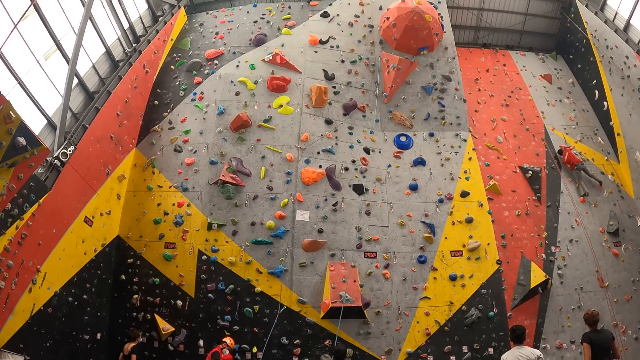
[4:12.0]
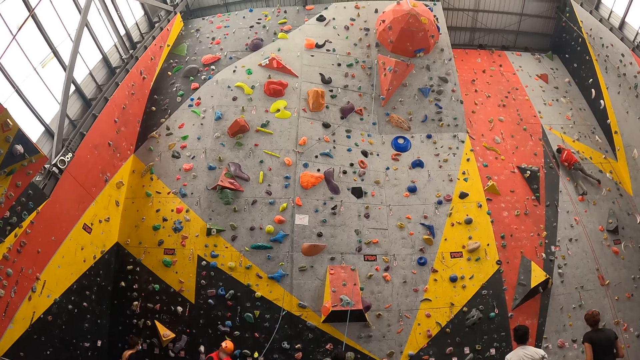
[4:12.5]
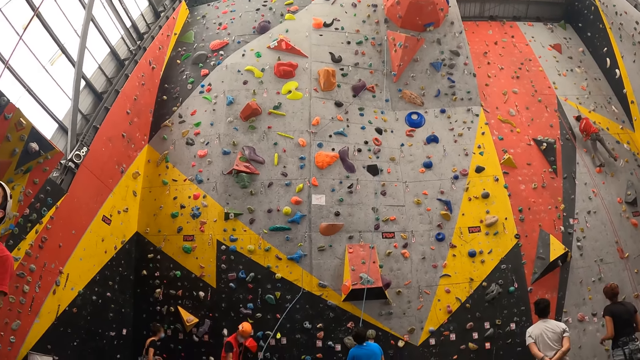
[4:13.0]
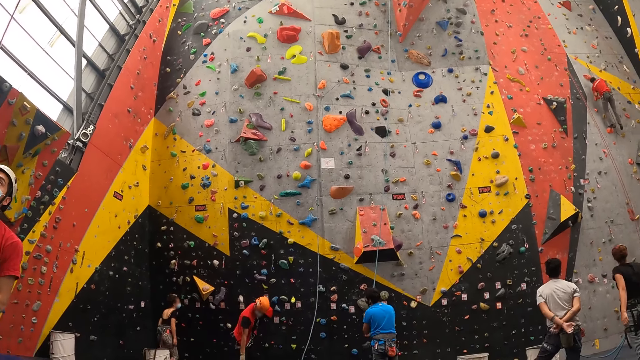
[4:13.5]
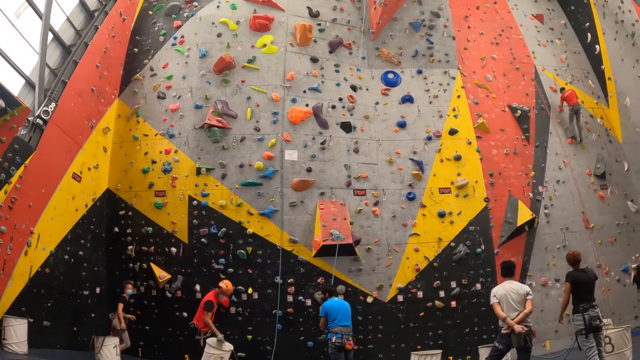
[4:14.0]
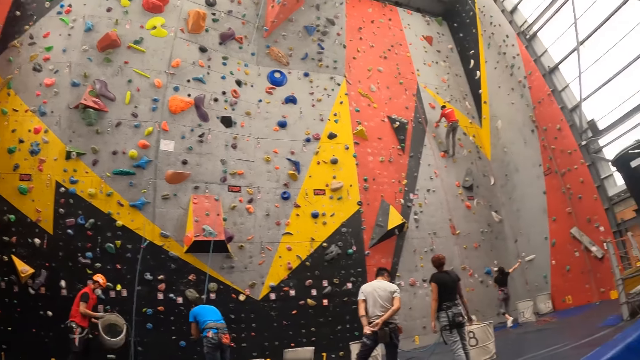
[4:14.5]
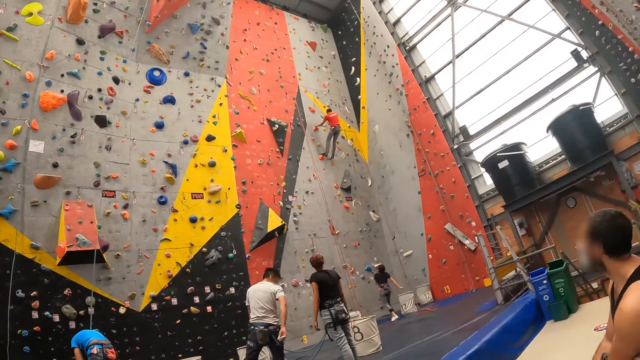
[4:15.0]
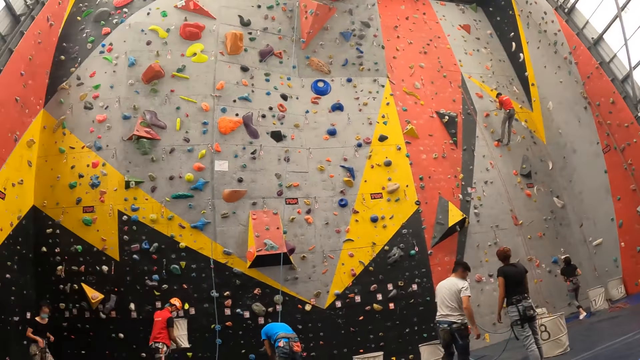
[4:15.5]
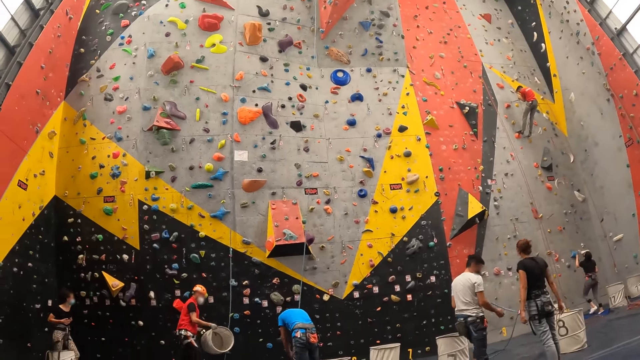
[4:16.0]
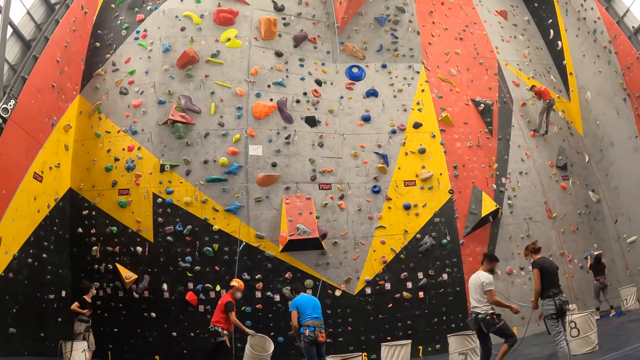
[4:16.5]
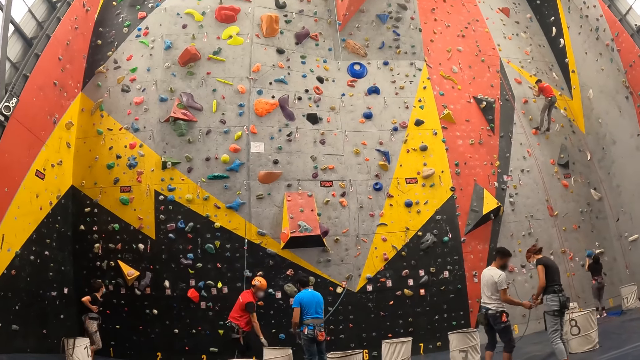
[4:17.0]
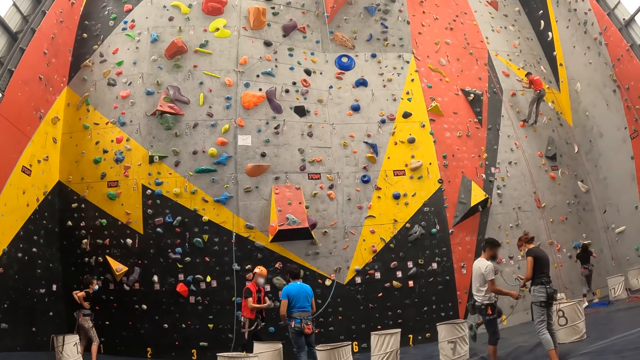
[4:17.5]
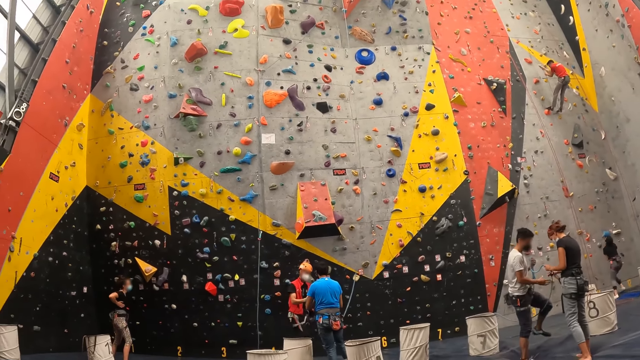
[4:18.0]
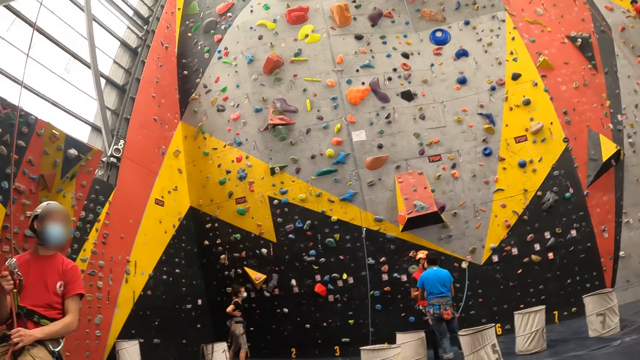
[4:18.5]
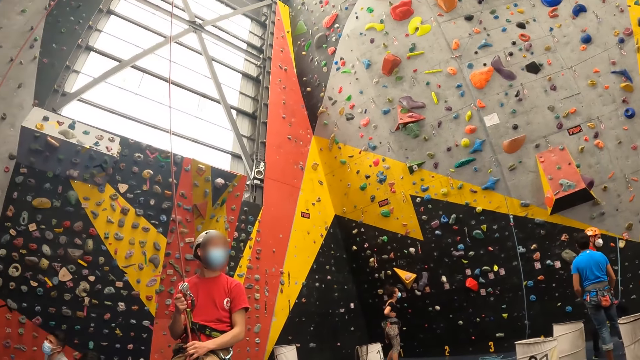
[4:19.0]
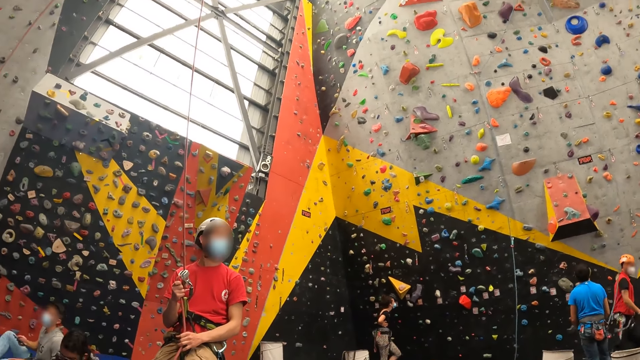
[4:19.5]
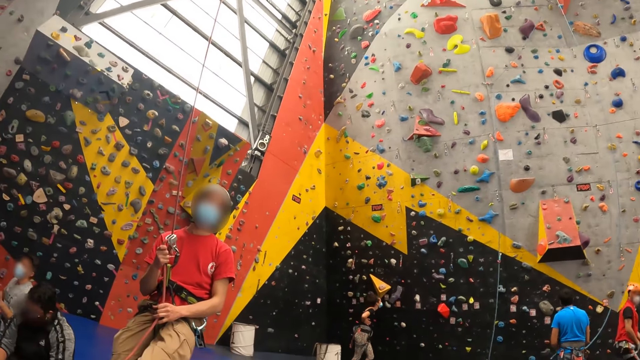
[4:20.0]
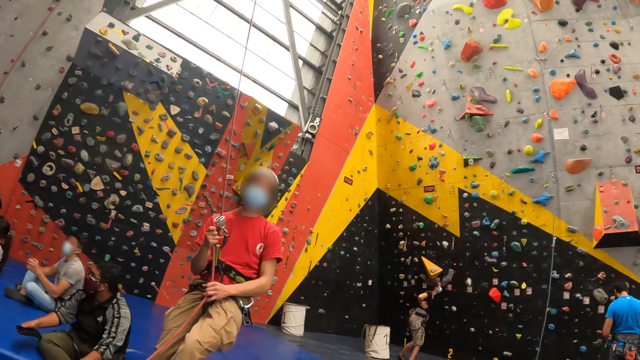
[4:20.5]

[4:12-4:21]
A man pours items from the climbing bag. He puts the climbing bag on the floor and walks around.

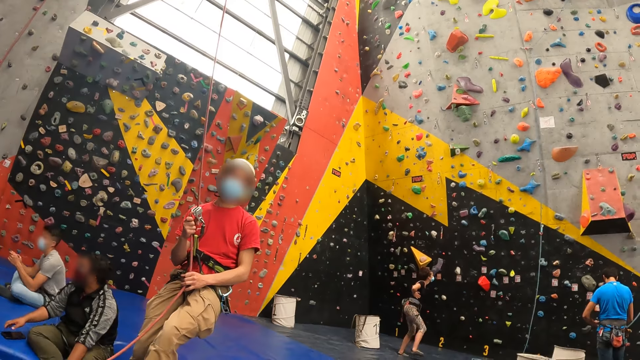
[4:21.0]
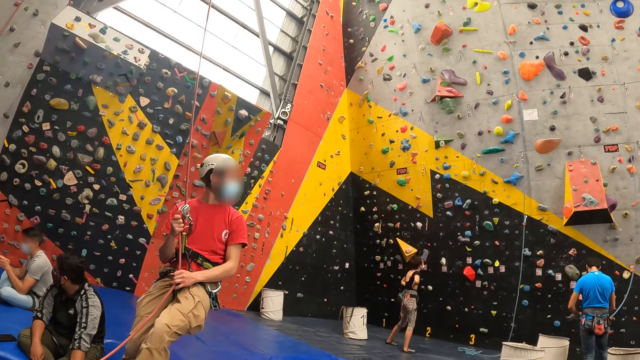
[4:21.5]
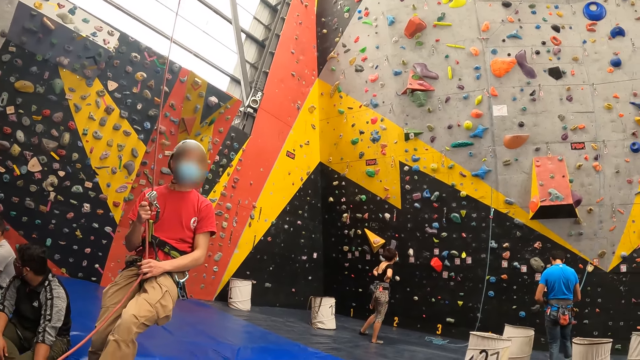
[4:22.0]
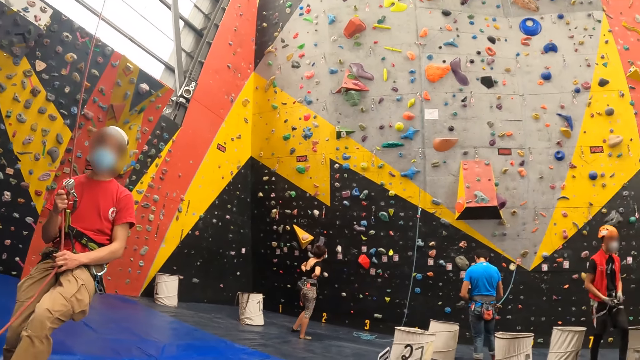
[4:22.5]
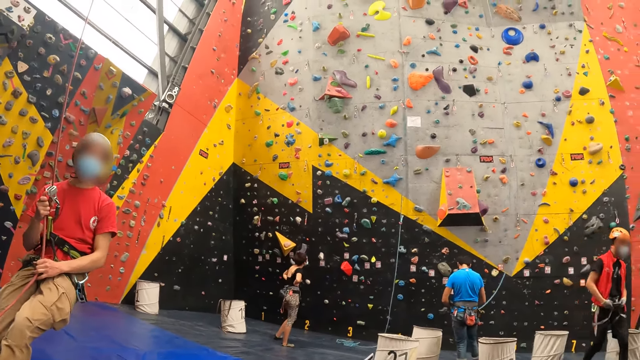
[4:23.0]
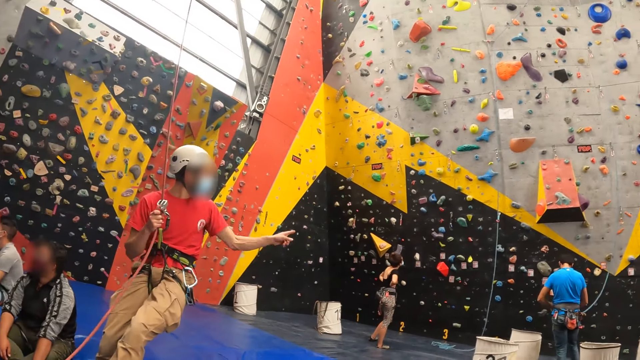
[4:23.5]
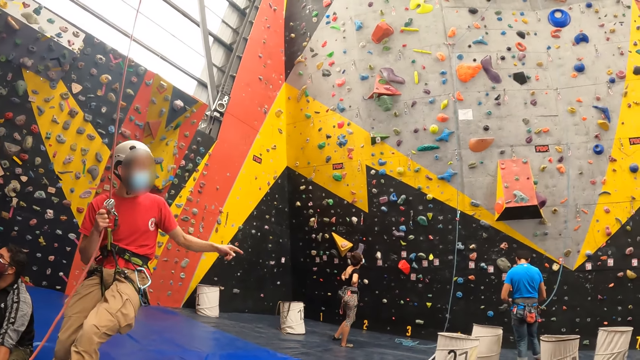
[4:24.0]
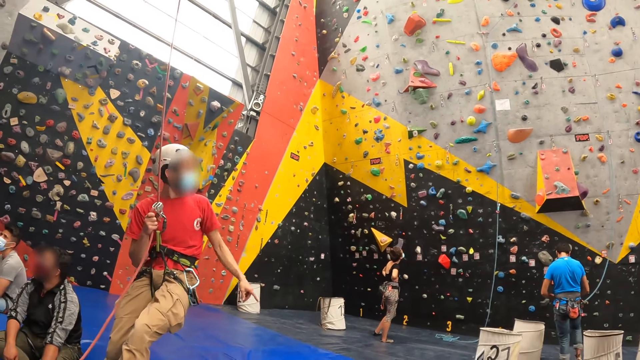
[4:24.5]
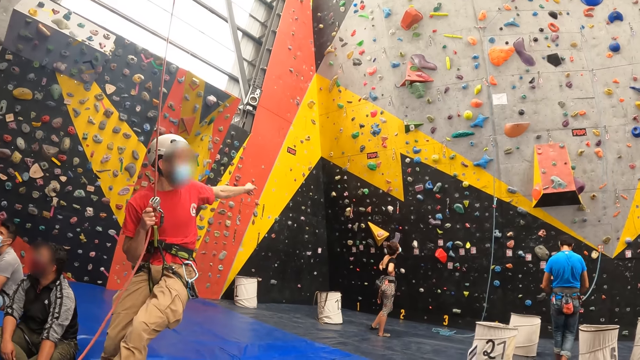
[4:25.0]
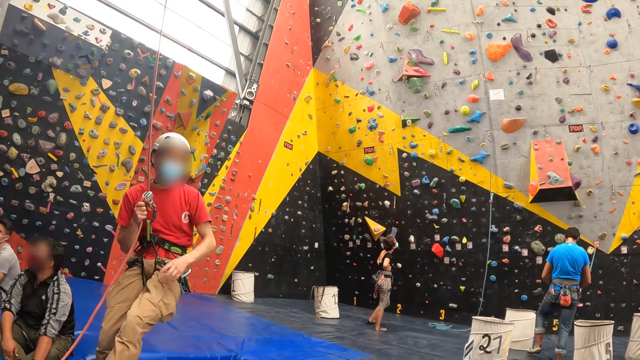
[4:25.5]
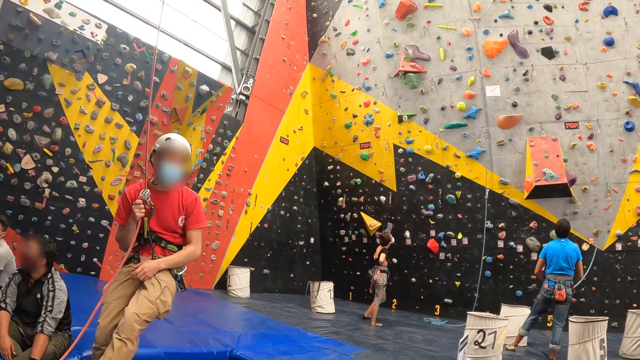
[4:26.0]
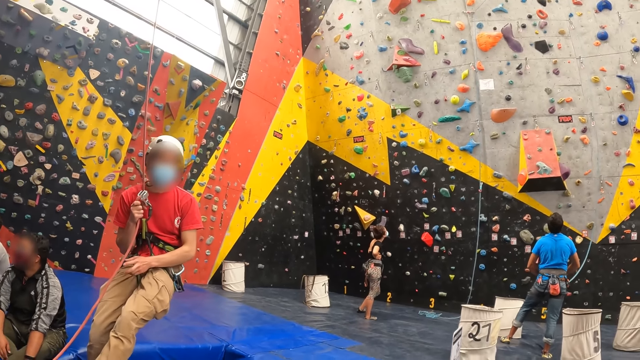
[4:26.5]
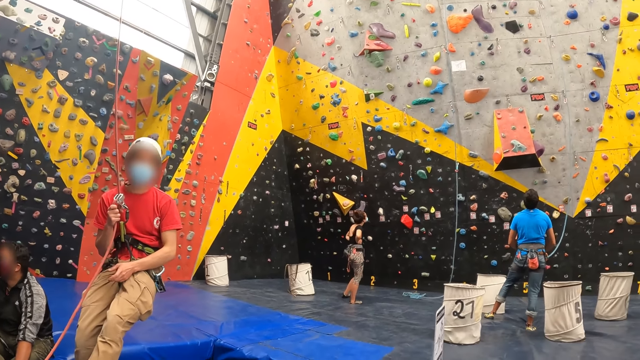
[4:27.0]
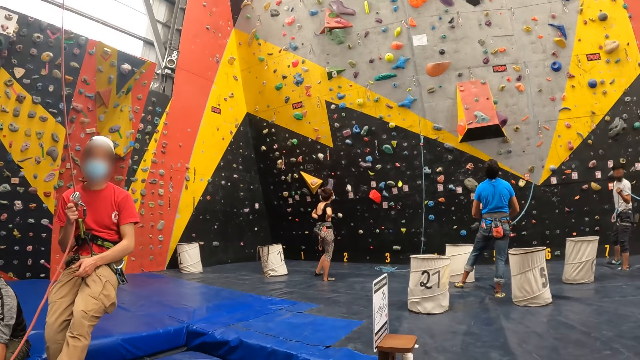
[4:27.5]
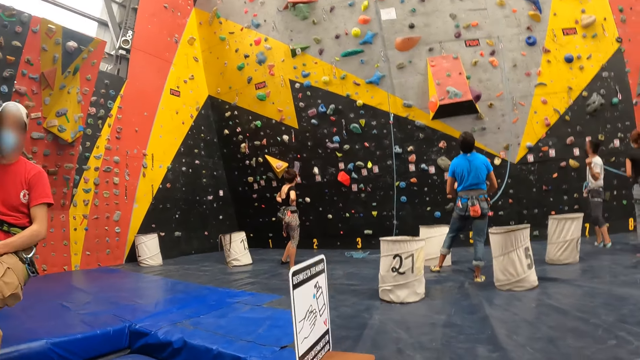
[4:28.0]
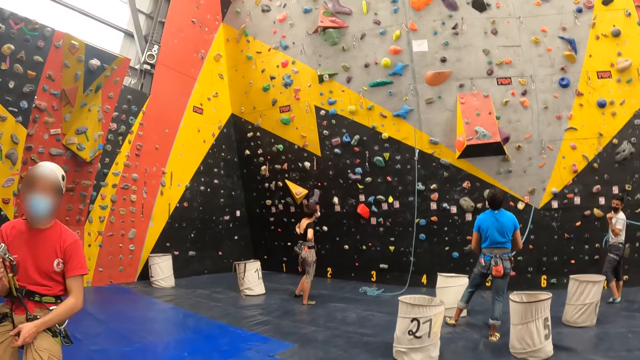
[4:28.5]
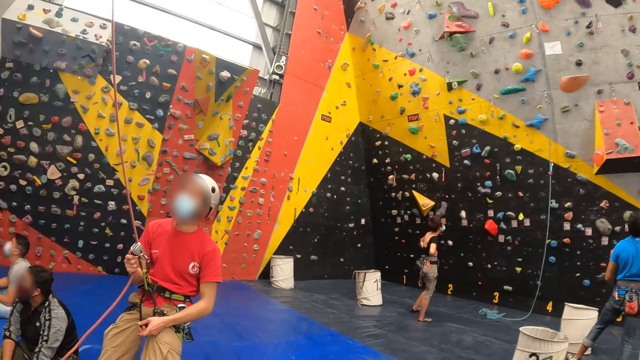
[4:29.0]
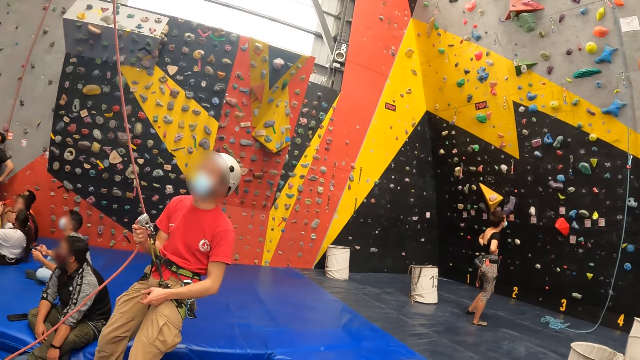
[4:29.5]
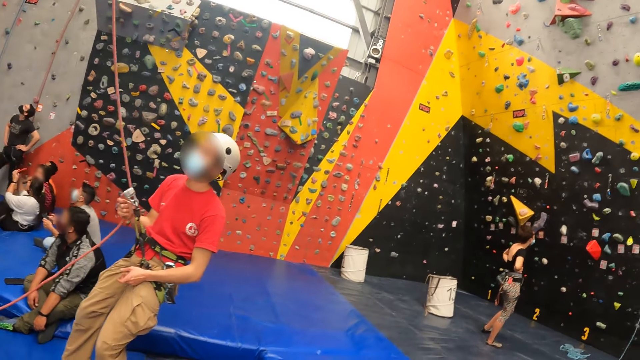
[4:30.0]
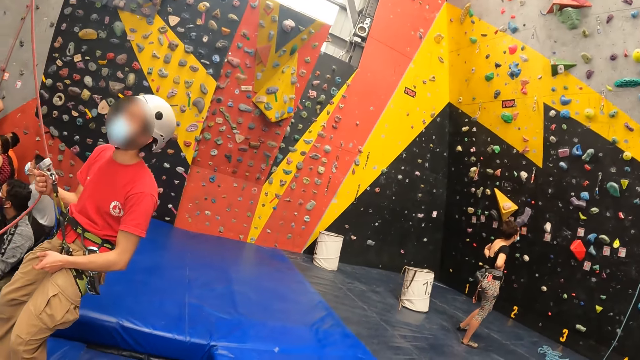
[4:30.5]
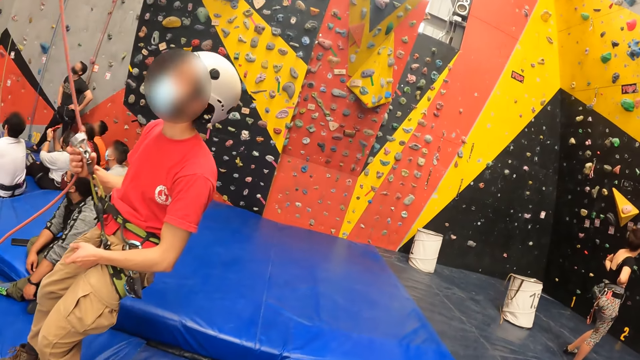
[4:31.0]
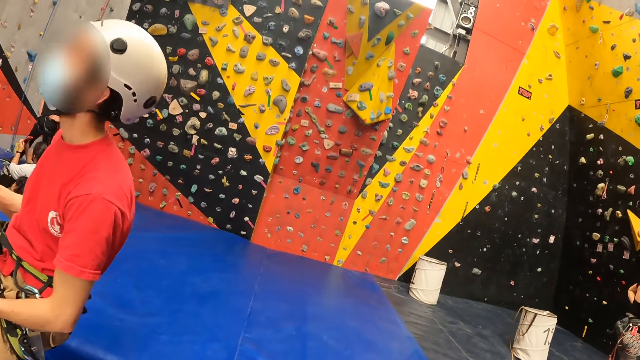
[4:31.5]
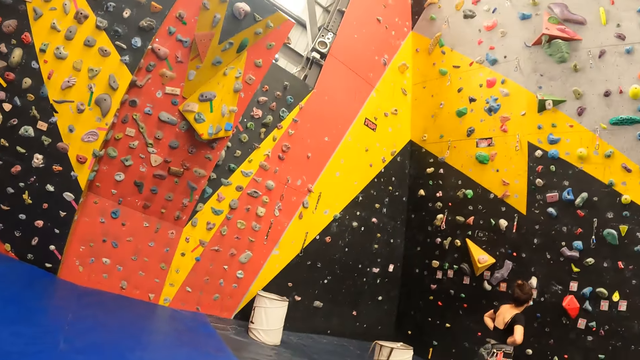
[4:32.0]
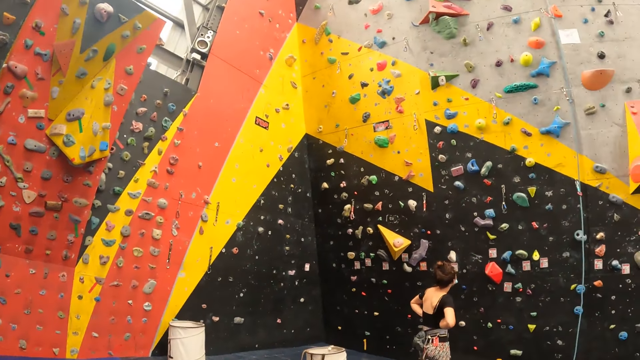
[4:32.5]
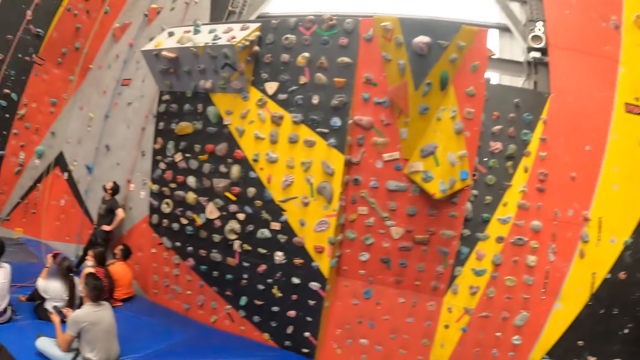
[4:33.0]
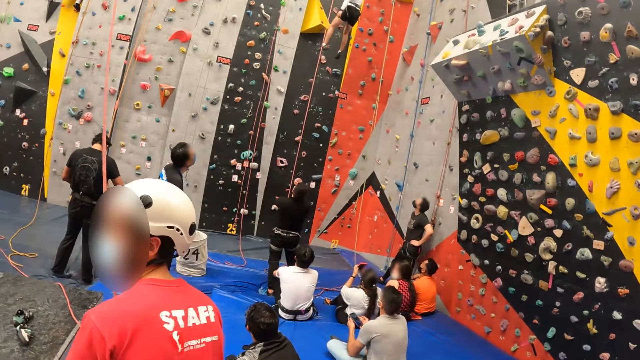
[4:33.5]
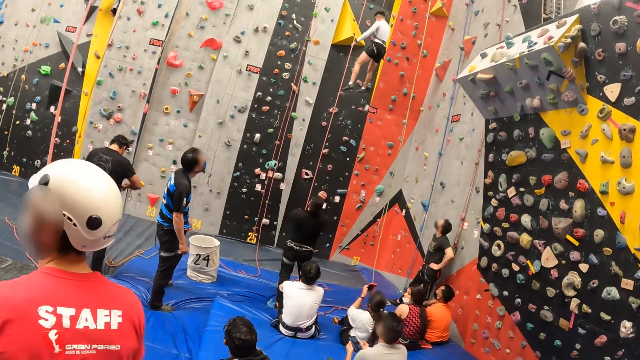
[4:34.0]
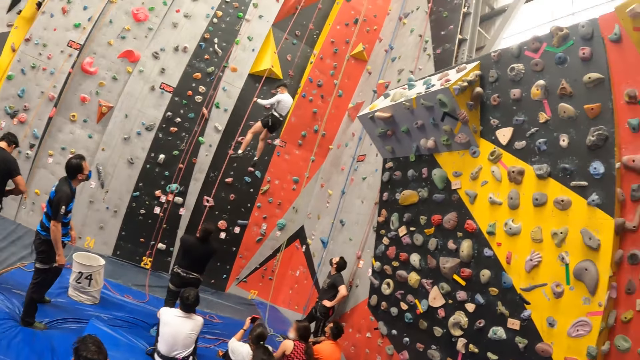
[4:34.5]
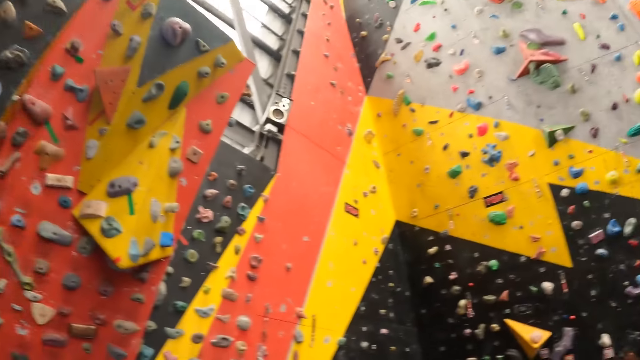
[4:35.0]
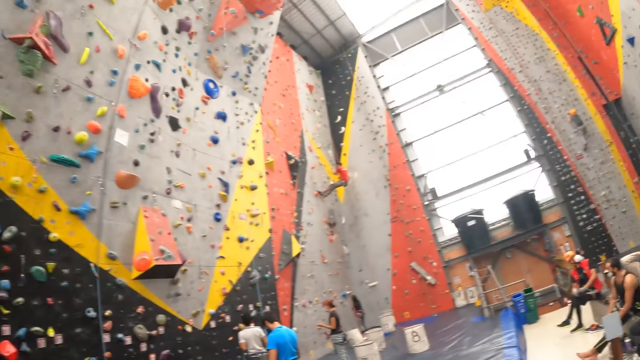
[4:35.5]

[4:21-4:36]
A man points with his left hand. The camera wearer walks around. Another man climbs down using the rope.
